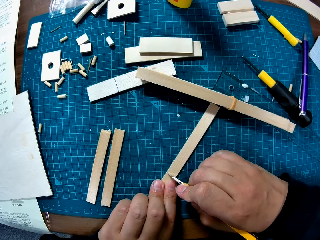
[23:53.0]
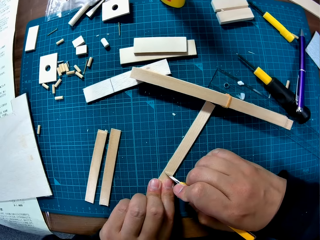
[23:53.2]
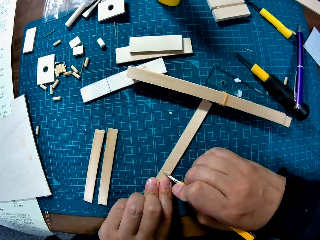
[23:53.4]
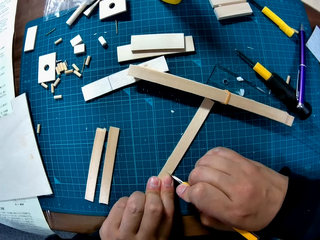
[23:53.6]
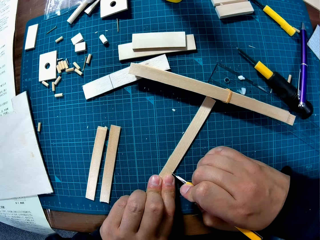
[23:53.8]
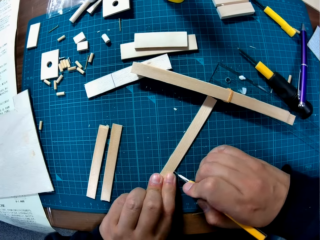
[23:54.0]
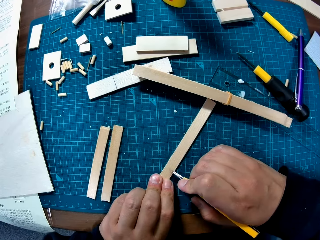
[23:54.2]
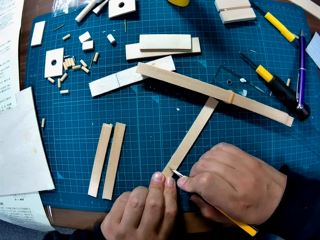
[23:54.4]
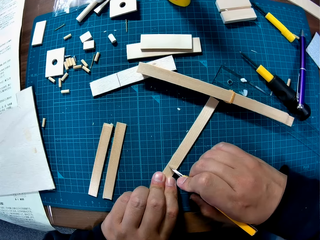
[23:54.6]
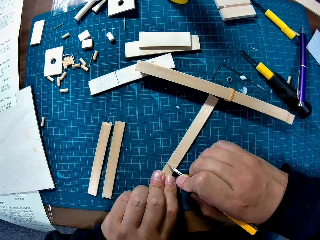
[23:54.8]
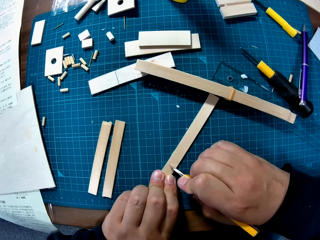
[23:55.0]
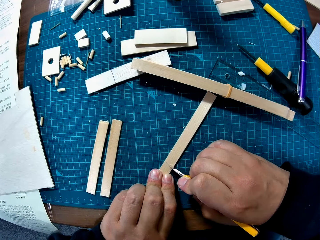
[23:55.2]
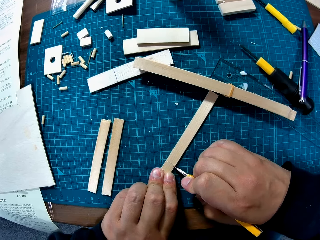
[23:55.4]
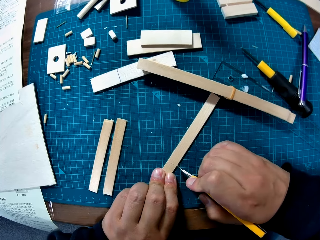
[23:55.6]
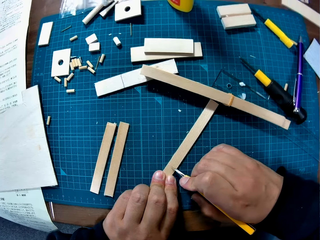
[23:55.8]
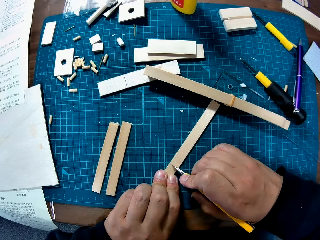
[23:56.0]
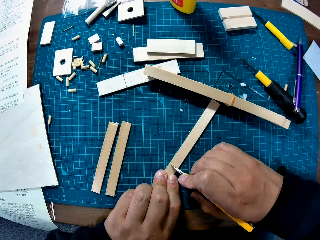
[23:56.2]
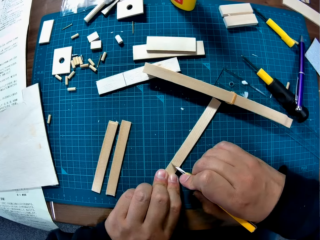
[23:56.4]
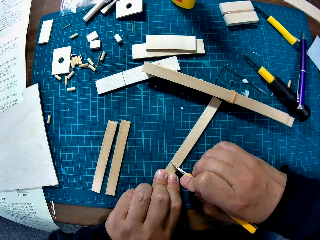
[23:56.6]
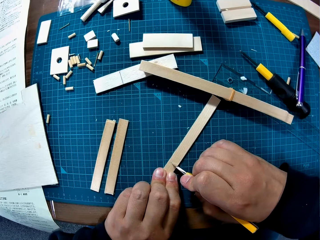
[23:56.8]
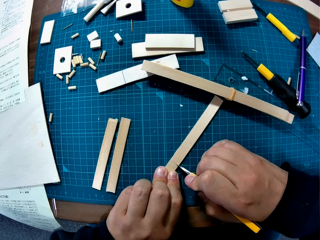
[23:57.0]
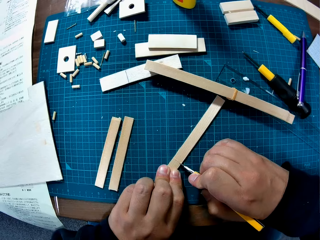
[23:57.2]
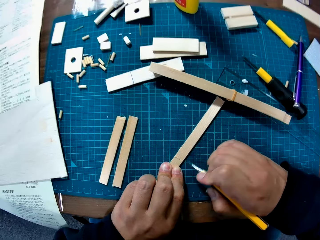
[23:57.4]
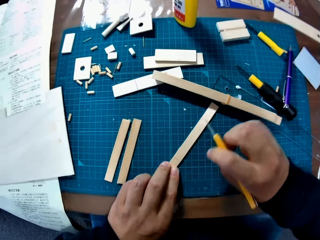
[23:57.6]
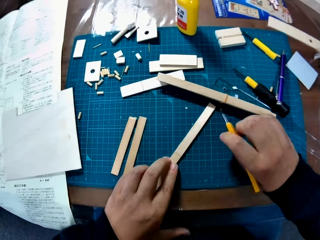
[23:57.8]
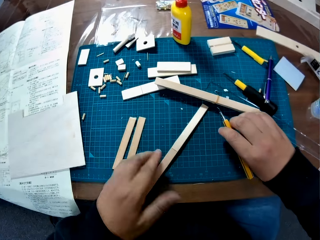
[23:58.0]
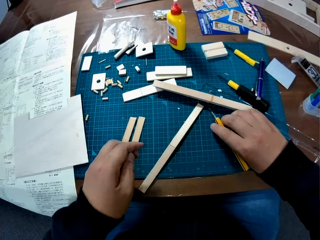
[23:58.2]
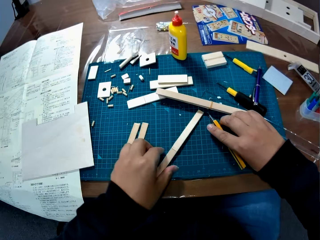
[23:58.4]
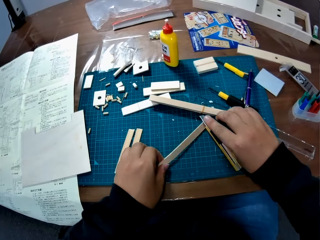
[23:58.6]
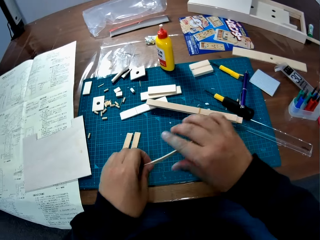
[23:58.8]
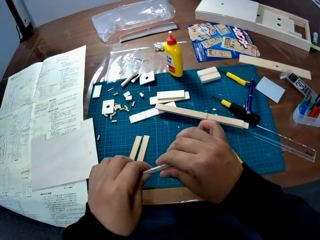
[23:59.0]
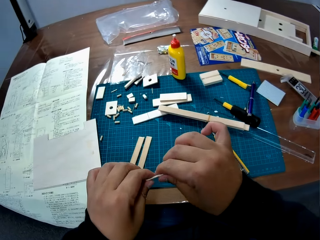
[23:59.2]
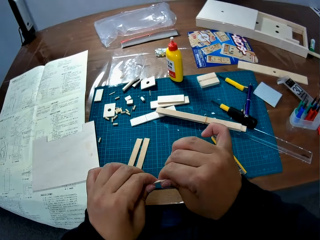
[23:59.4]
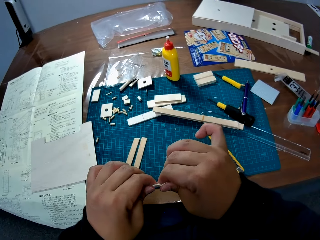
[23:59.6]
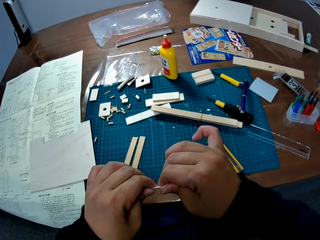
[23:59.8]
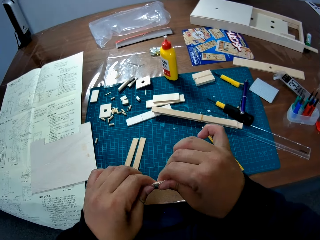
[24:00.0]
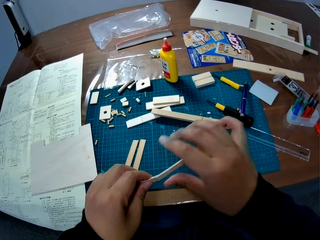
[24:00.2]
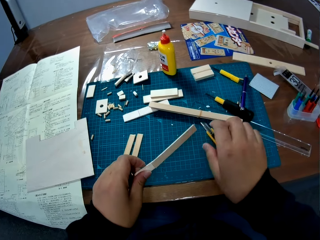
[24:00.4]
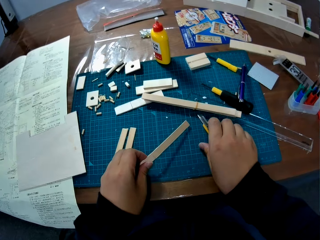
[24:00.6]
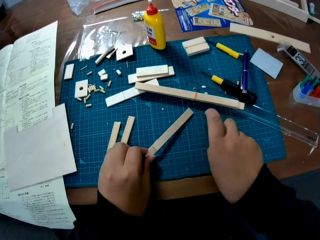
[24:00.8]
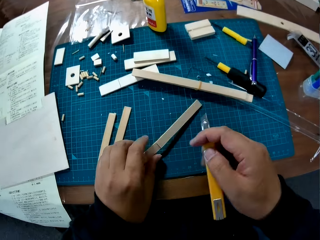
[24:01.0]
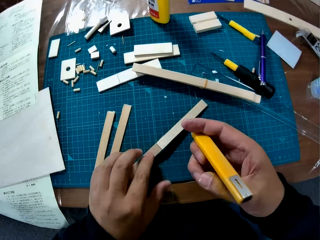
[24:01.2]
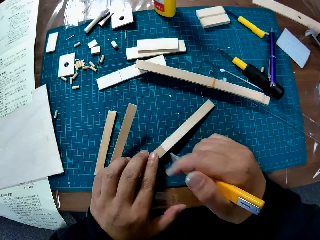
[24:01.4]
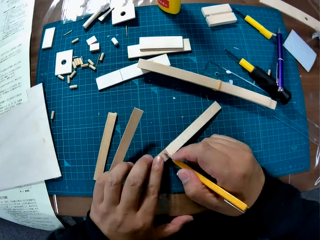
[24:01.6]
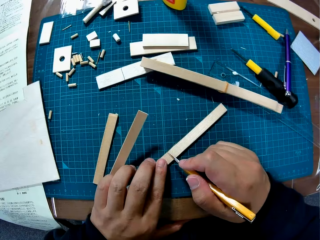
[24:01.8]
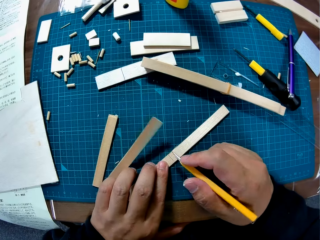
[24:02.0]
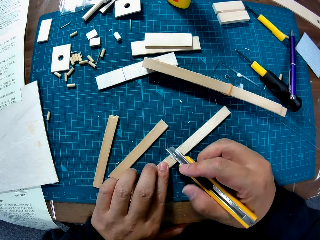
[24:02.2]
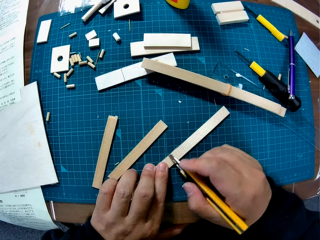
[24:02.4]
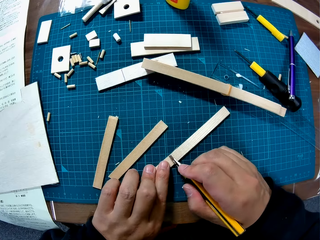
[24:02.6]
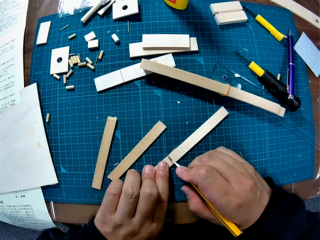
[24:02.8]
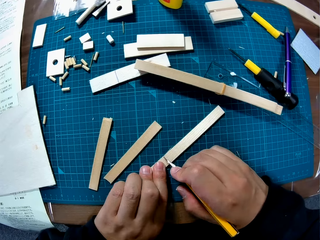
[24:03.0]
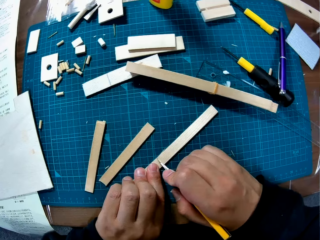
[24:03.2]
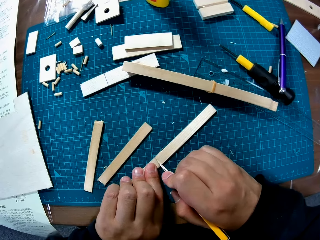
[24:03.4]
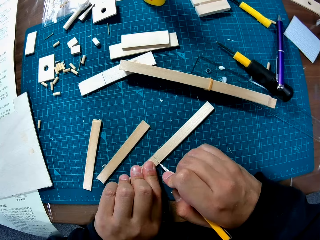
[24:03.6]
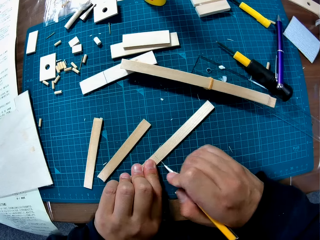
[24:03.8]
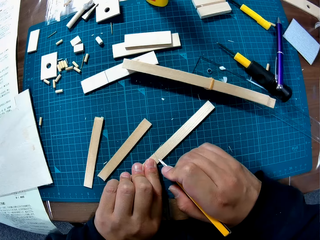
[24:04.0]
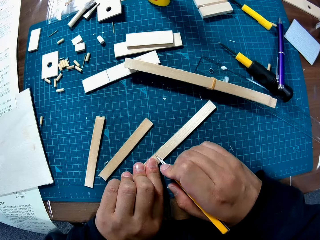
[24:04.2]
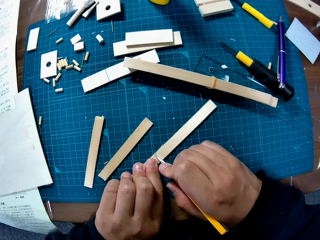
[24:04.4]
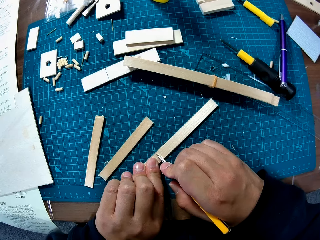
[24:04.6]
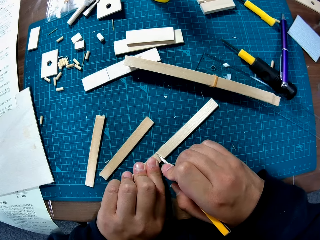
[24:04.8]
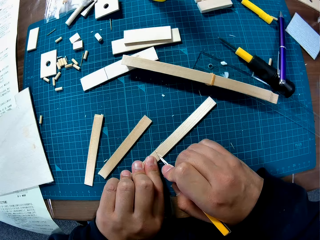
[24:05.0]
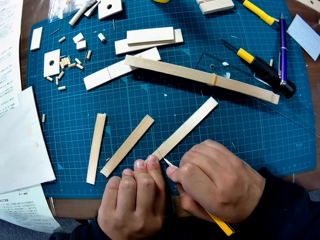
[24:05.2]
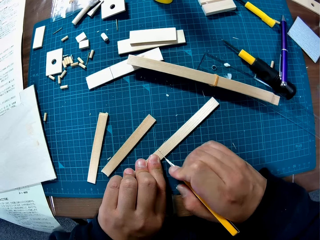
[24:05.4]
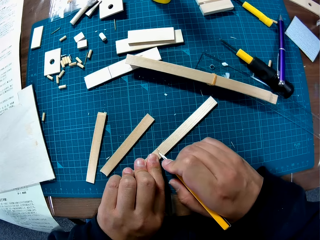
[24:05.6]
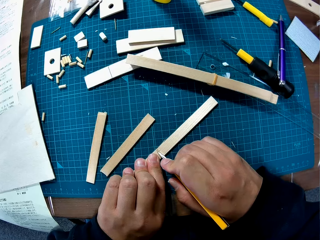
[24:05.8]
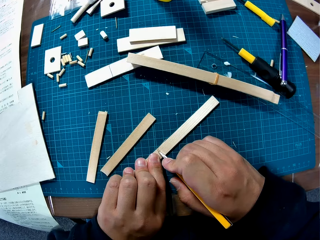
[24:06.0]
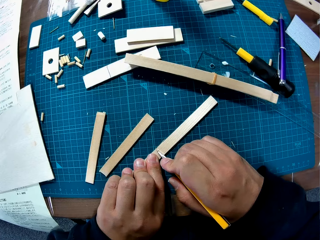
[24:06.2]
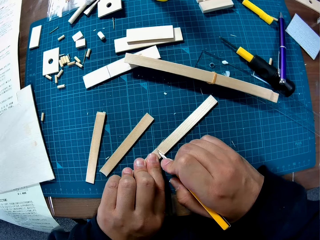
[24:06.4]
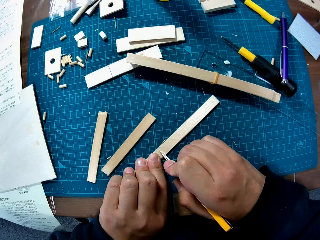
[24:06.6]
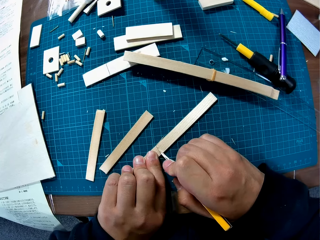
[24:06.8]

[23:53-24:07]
The camera wearer marks the piece of wood or modeling piece with the cutter knife or stylus knife in her right hand. She cuts the modeling piece with the stylus knife. She drops the cutter knife on the table with her right hand. She pulls her hand off the modeling piece and picks the modeling piece. She breaks the piece of wood with her two hands. She picks up the cutter knife from the table with her right hand and picks up the piece of wood from the table with her left hand. She puts the modeling pieces on a cutting mat. She cuts the modeling piece with the stylus knife. She marks the piece of wood with the cutter knife in her right hand.

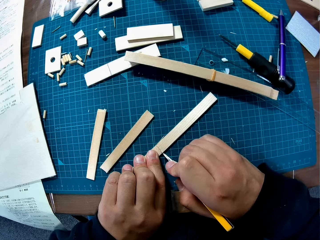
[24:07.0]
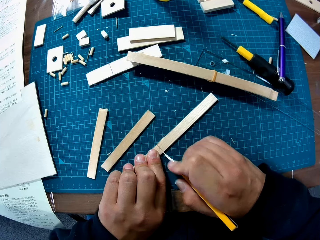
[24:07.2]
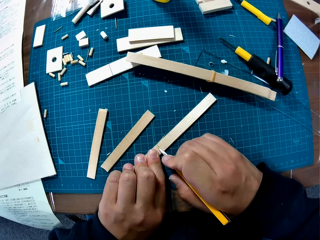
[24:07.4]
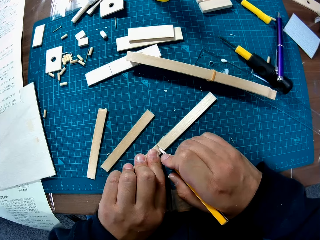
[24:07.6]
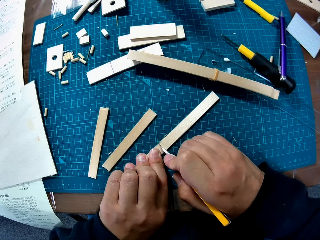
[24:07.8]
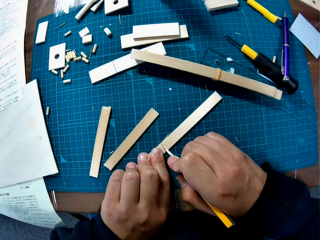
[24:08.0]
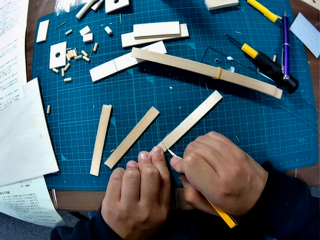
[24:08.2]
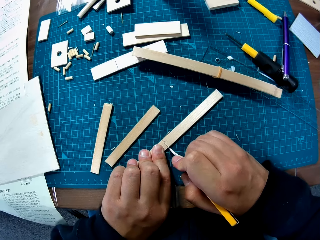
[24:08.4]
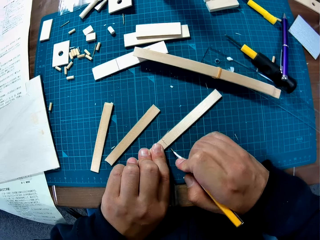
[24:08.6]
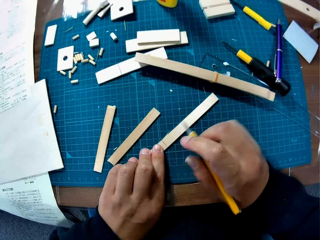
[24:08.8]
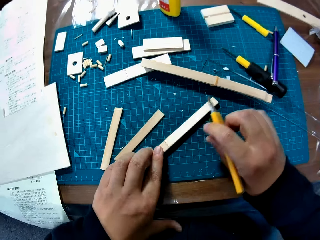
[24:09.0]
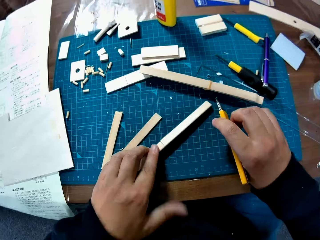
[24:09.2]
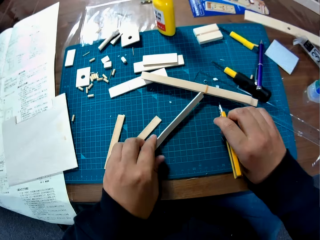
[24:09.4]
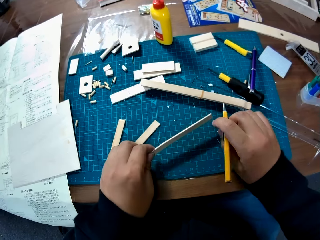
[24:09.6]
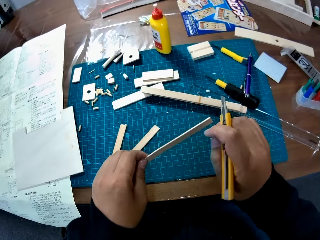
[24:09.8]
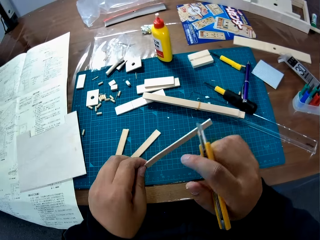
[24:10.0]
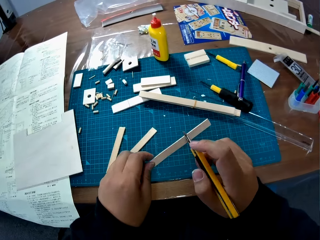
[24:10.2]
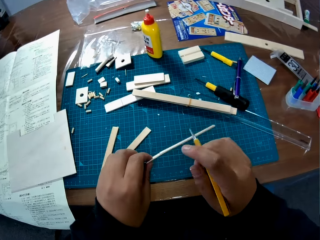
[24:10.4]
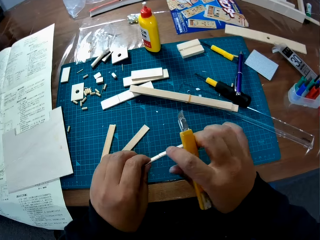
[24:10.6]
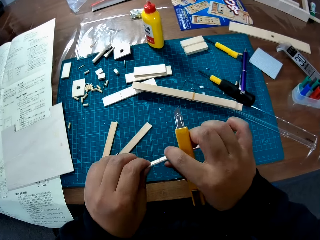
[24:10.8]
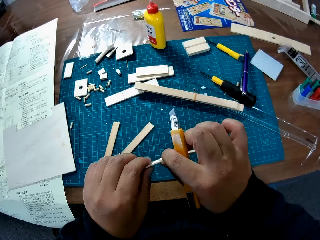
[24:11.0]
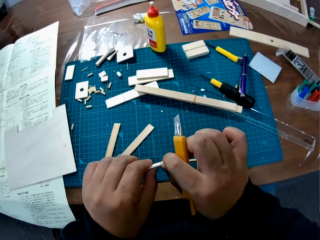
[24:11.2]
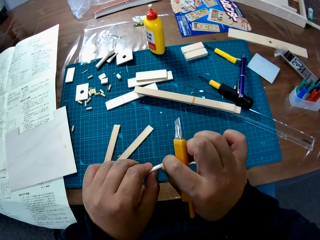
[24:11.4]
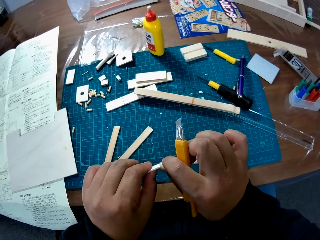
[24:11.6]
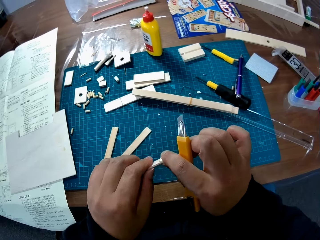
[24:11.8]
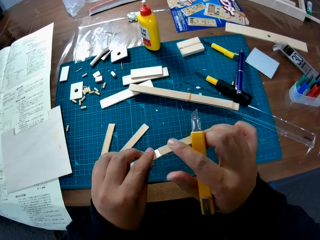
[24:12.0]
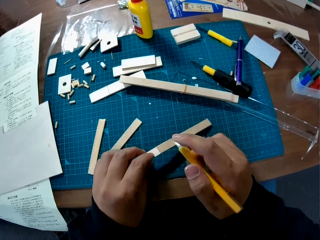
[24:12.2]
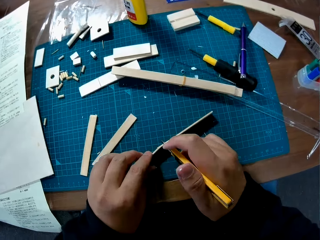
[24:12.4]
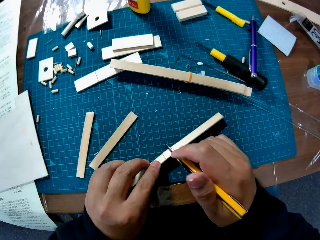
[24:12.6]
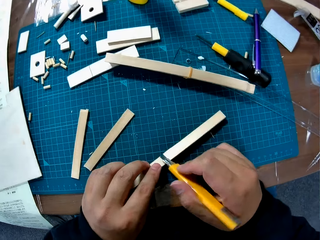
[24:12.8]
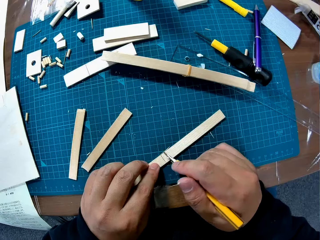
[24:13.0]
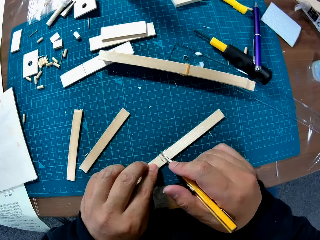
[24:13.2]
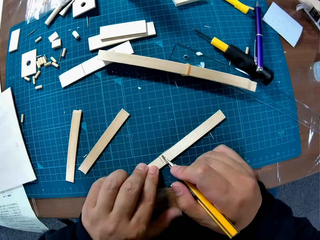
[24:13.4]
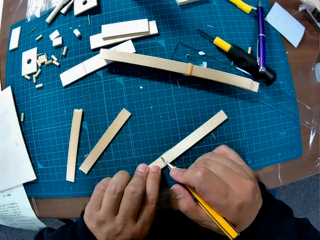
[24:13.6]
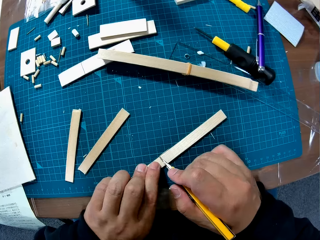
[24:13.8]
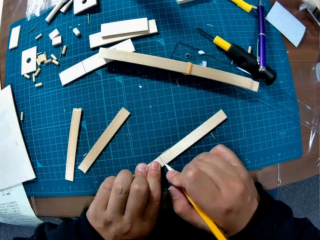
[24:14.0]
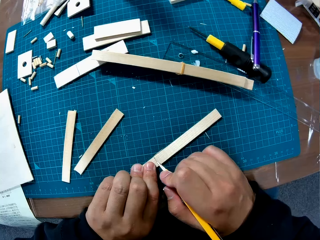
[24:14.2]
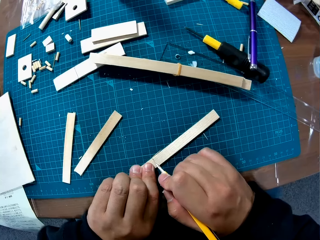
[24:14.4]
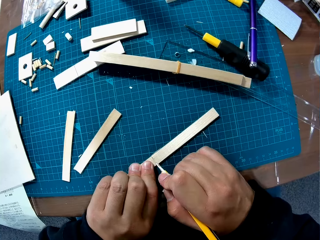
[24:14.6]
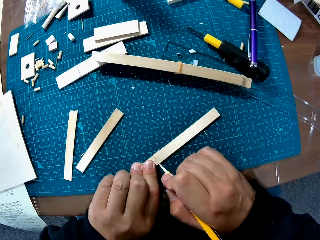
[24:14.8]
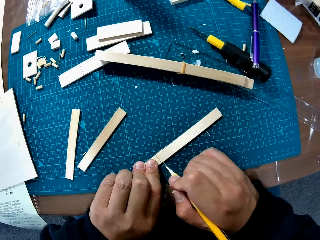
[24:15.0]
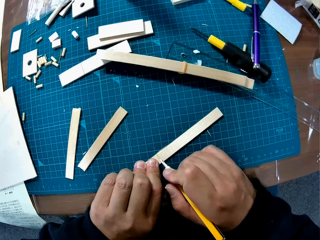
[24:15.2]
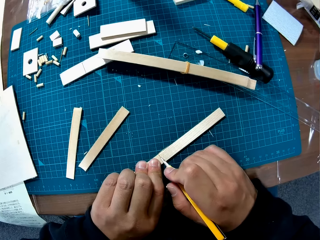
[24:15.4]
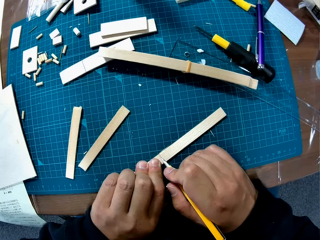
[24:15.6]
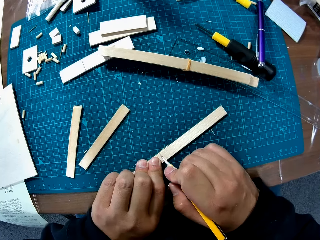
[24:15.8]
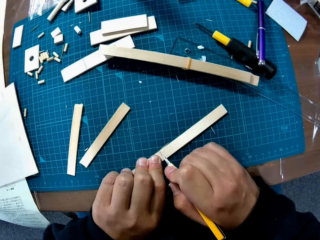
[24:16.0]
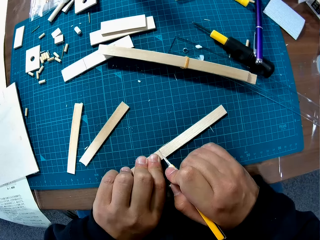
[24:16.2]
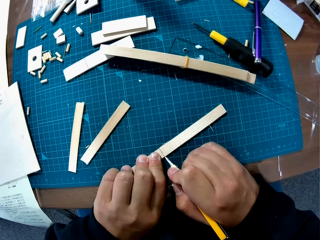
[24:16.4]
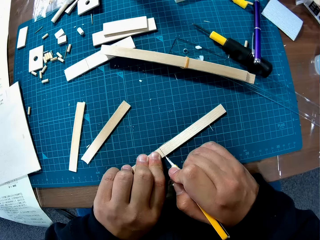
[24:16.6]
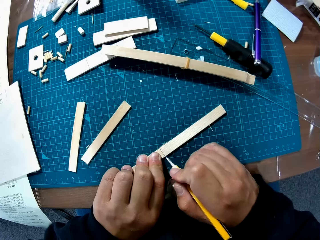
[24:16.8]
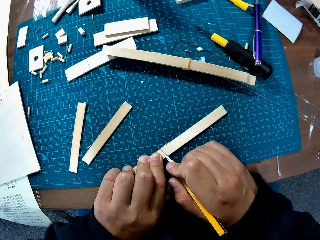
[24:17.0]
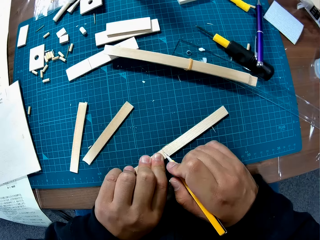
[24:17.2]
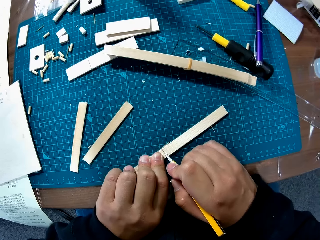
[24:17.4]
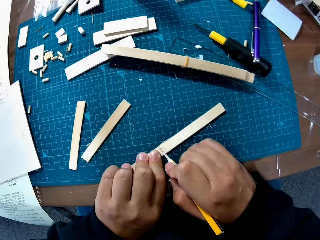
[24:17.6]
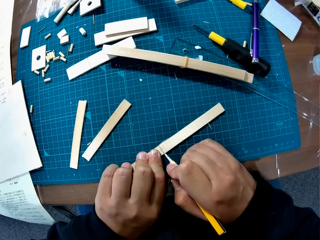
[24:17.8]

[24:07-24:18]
The camera wearer picks up the piece of wood or modeling piece from the table with her left hand. She breaks the modeling piece with her hands. She holds the piece of wood with her two hands. She drops the wood on the table with her left hand. She cuts the modeling piece with a stylus knife. She marks the piece of wood with the cutter knife in her right hand.
